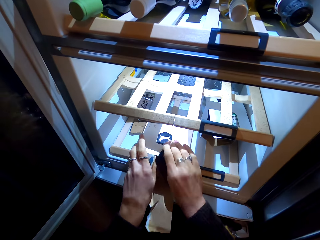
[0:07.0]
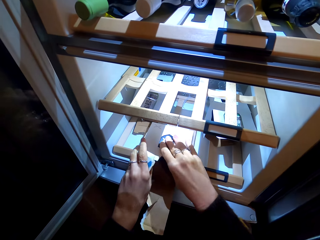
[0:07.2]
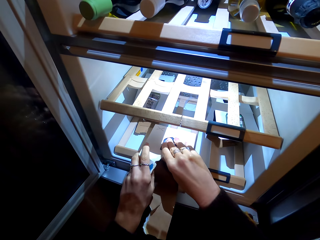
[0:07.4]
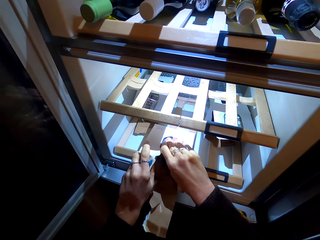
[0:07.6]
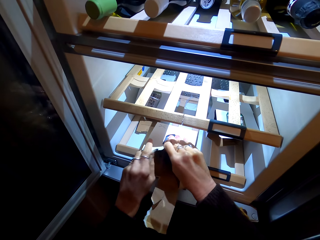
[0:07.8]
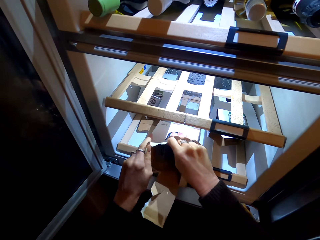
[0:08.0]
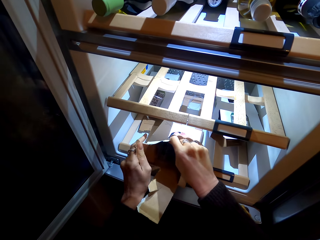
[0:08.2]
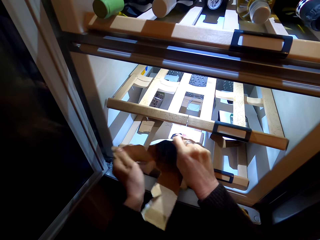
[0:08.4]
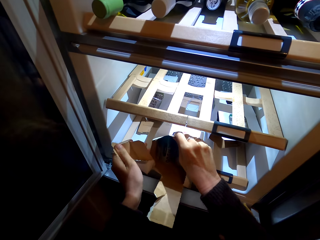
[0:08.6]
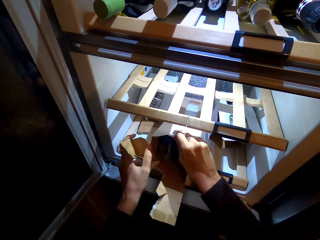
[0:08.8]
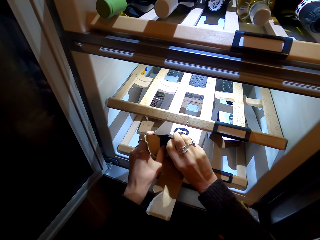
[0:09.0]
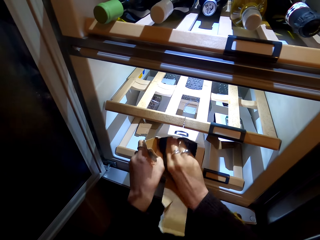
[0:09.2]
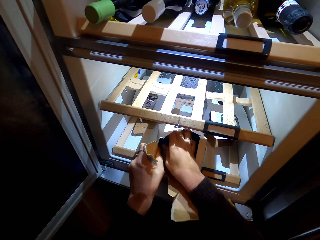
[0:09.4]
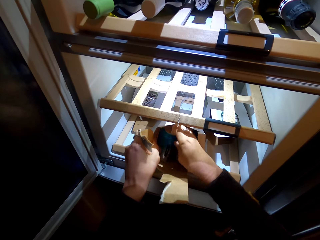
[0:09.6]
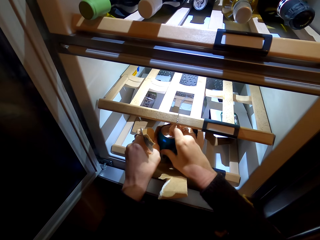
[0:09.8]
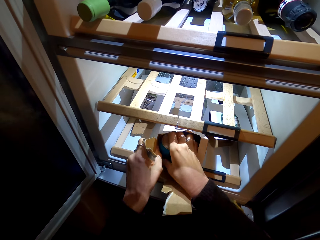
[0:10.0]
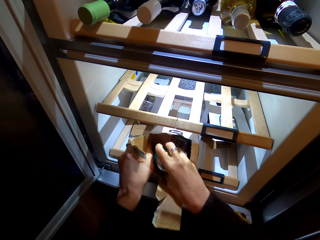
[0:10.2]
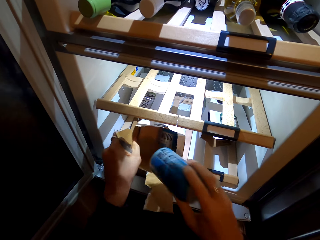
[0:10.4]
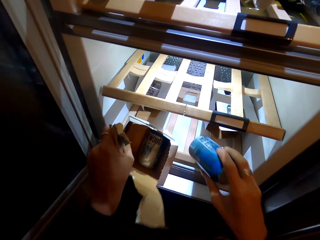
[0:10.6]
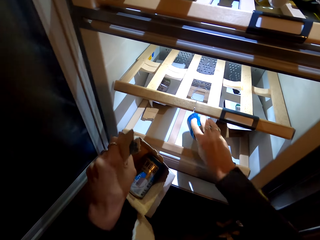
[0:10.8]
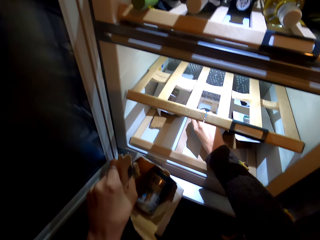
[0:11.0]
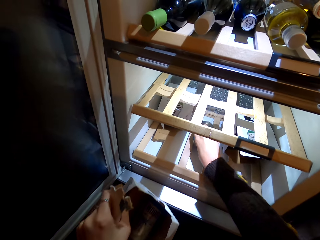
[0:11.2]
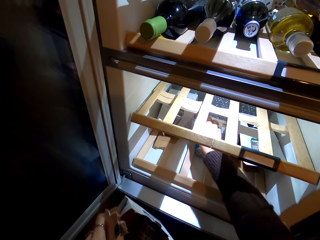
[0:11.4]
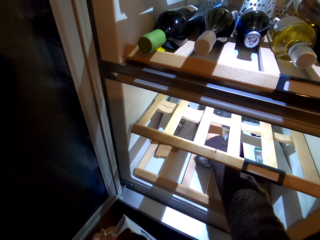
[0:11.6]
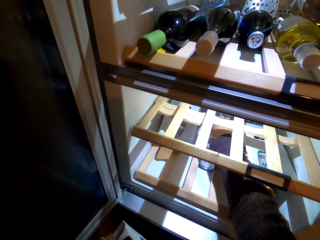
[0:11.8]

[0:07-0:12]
The camera wearer opens a box. They pick up a tin drink in the cardboard box. They put the tin drink on the fridge shelf.

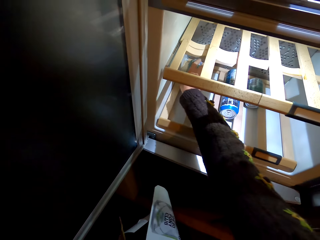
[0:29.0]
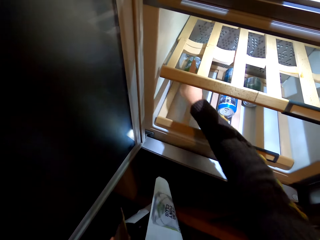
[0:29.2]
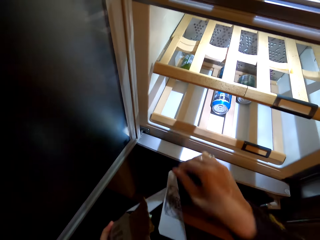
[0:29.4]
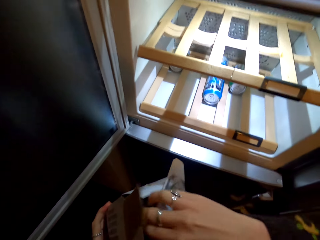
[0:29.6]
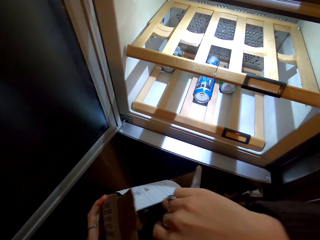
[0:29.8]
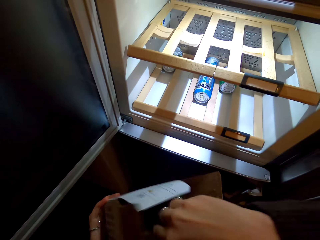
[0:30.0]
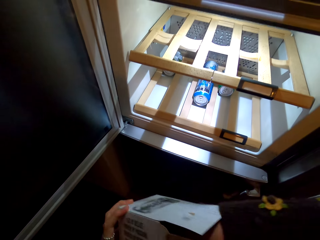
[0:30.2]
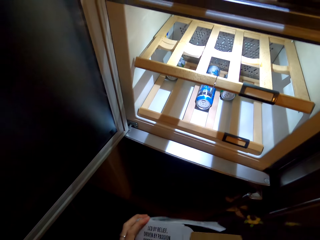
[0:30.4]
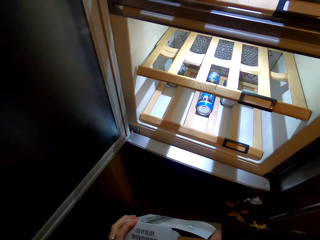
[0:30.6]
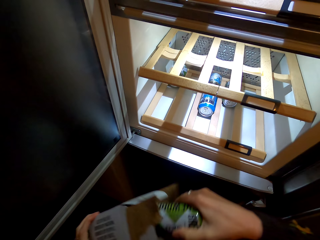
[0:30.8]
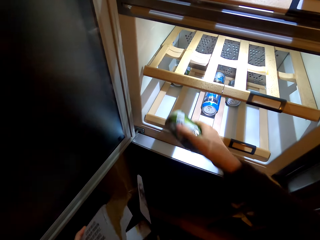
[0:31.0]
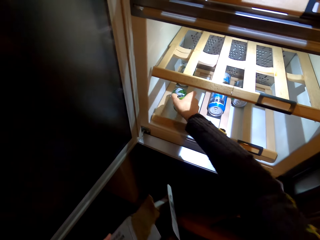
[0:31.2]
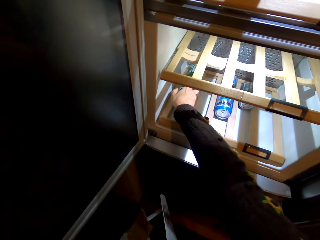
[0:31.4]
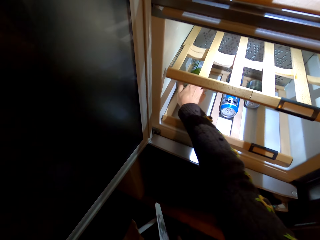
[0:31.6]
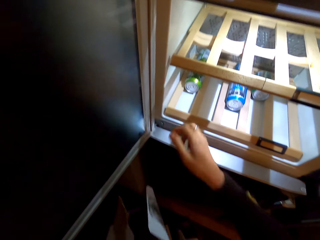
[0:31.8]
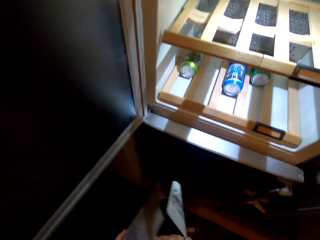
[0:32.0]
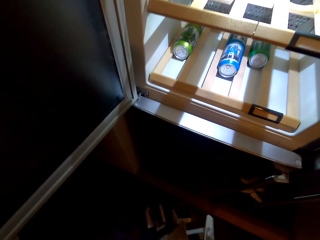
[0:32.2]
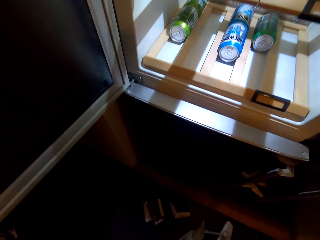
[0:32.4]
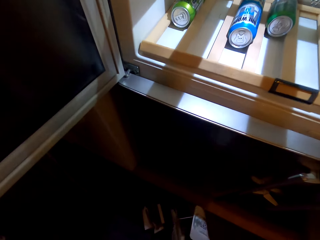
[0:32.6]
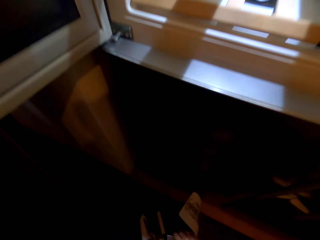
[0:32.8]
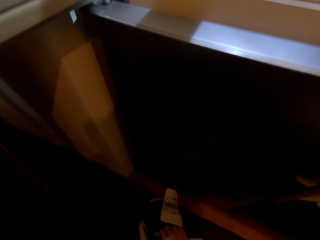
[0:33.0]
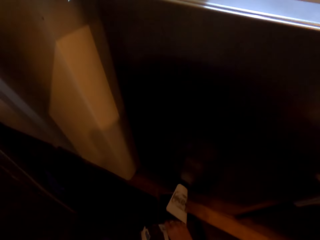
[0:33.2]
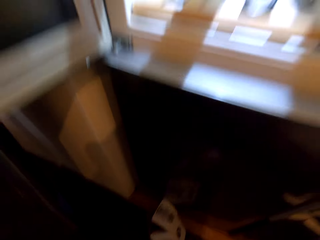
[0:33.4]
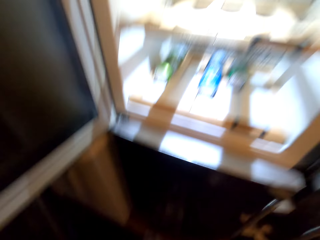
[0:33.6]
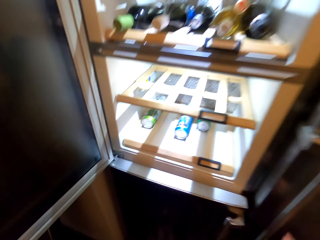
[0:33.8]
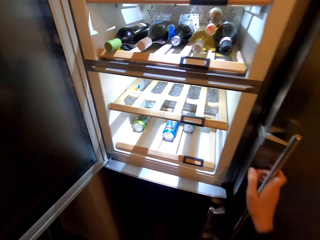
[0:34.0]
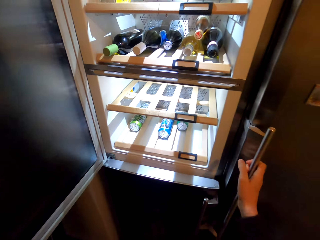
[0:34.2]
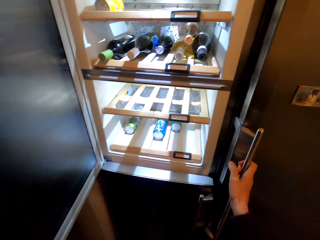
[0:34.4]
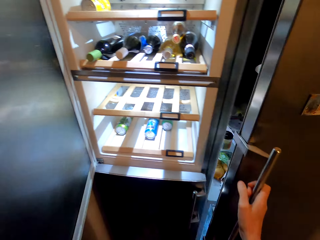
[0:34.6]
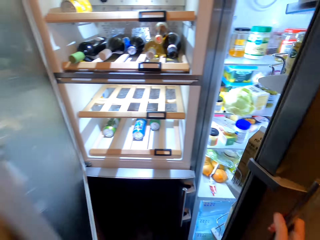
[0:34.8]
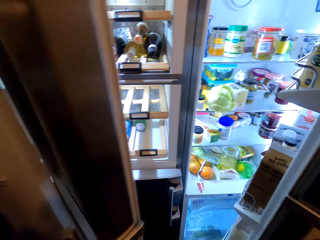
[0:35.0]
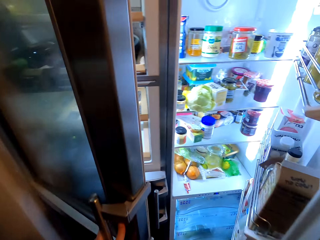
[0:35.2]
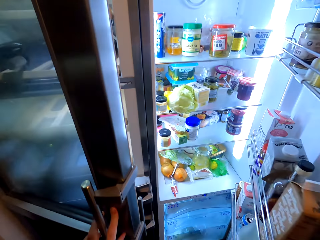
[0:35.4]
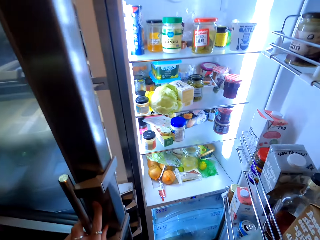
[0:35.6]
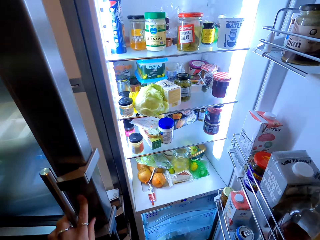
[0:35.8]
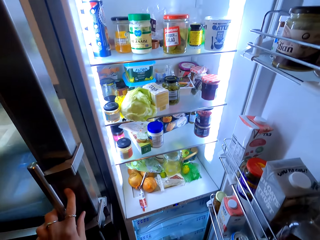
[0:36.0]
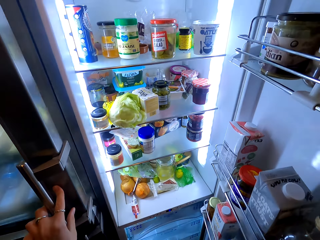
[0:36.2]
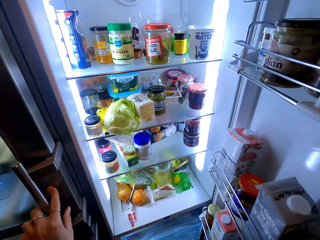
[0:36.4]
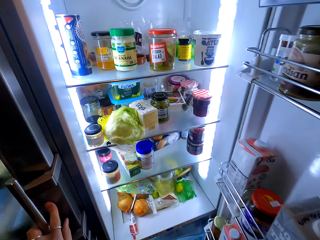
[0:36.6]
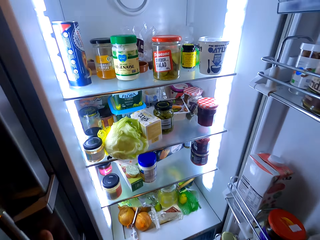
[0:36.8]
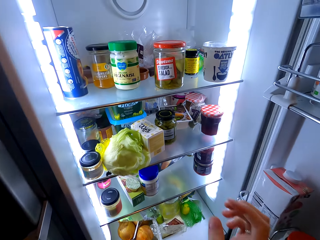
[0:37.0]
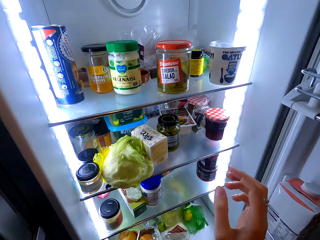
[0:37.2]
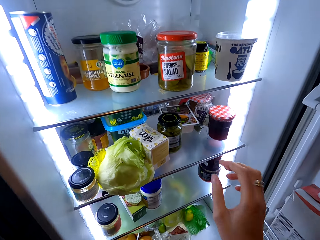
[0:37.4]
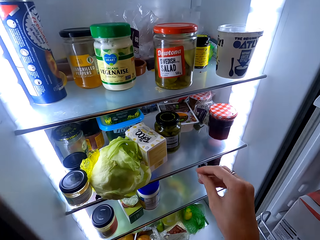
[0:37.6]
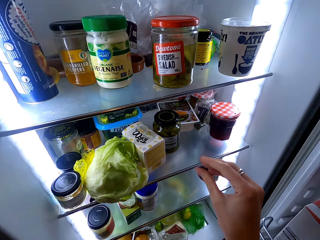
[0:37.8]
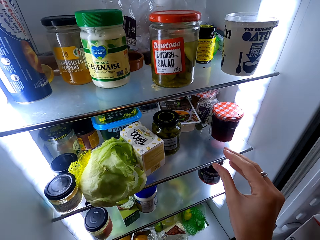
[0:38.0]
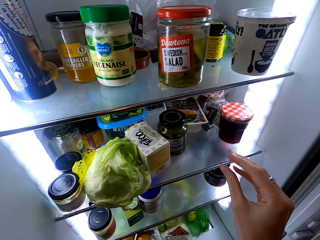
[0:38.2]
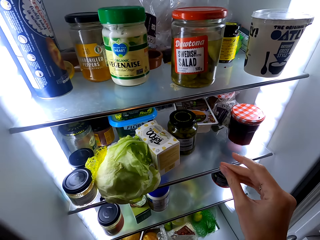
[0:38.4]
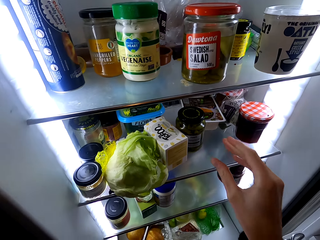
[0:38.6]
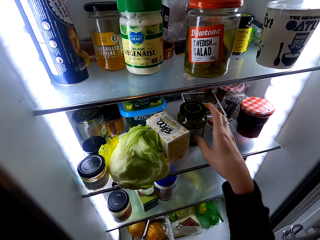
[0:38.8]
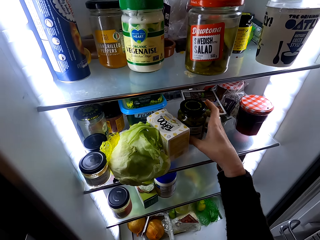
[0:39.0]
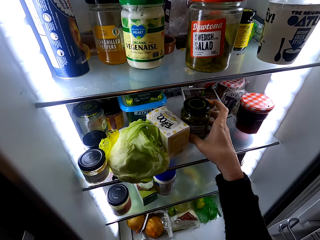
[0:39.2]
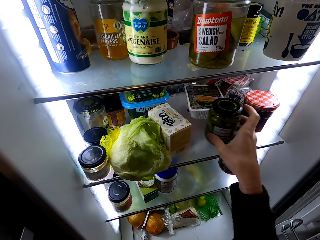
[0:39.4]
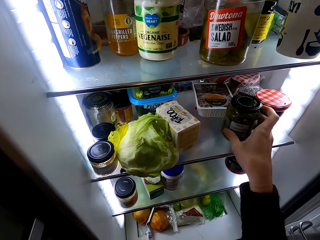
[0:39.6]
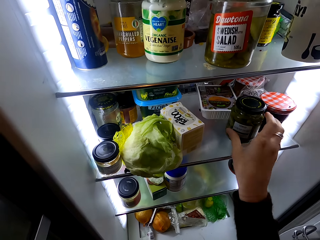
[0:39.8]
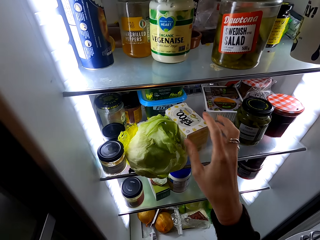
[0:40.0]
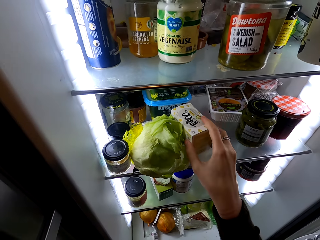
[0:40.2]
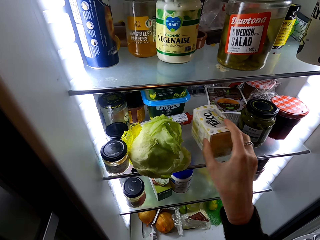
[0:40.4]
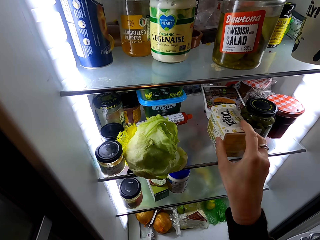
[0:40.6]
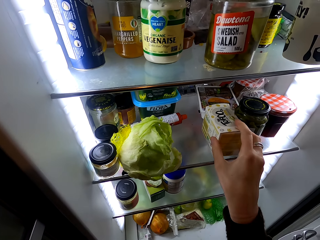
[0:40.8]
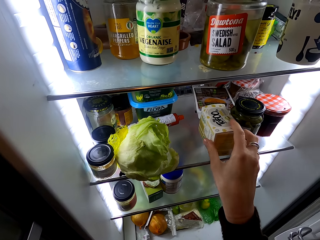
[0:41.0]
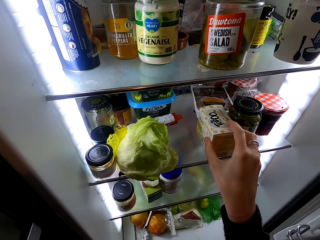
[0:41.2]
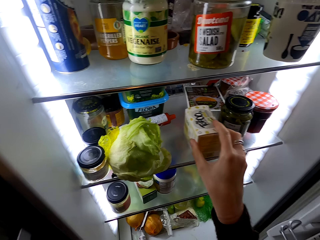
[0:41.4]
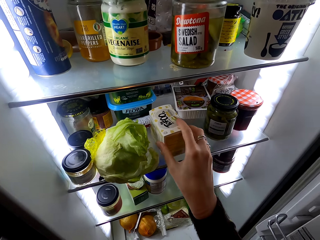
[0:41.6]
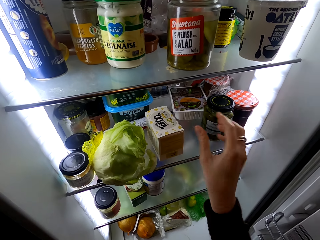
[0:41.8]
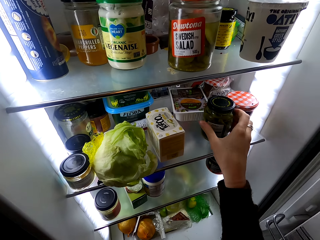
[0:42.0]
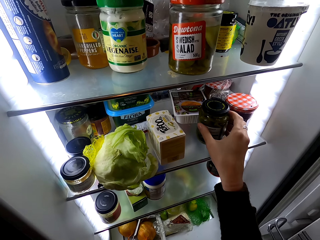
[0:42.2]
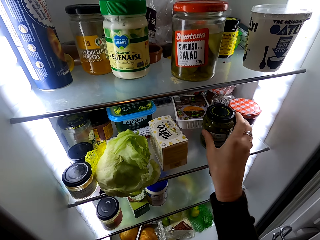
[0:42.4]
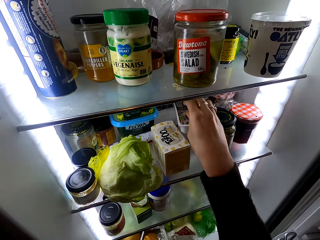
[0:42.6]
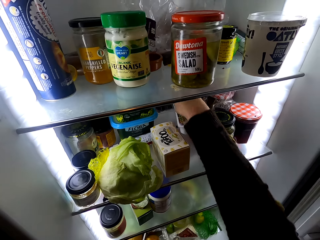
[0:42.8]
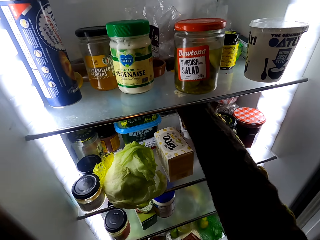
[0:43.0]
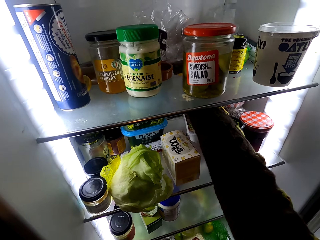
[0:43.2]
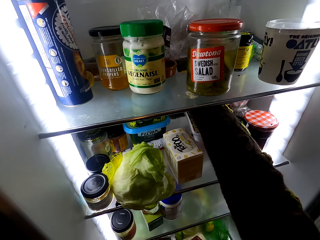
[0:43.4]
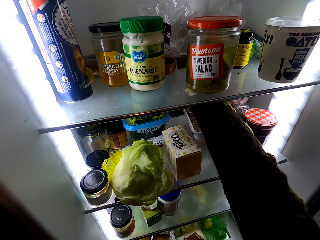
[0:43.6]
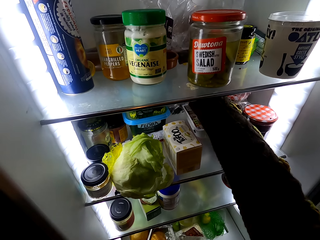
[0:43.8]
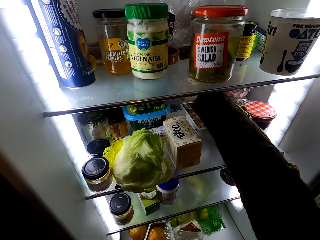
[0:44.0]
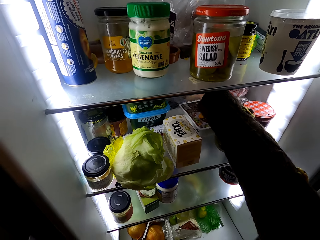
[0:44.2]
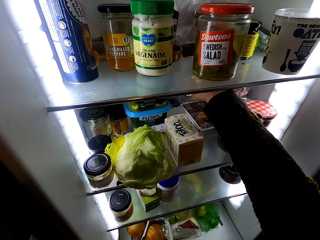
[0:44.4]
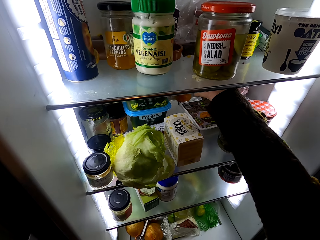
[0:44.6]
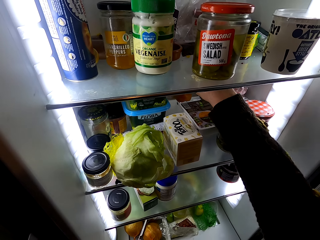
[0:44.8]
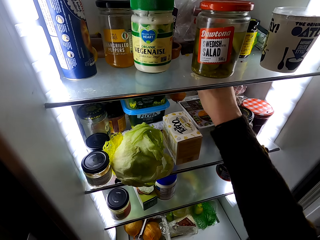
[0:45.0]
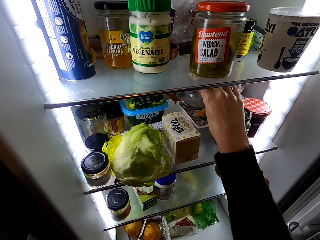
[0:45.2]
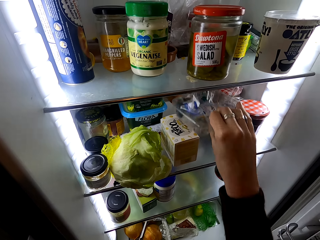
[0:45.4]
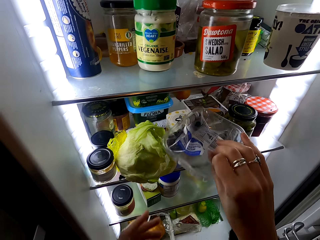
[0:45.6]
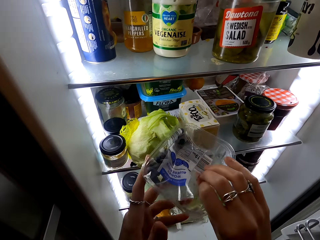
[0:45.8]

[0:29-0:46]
The camera wearer puts a tin drink on the fridge shelf. She picks up a tin drink in the cardboard box. She puts the tin drink on the fridge shelf. She puts the cardboard box on the floor. She opens the fridge with her right hand. She closes the fridge with her left hand. She stands on the floor. She moves a bottle on the fridge shelf. She arranges the fridge. She picks up something on the fridge shelf.
